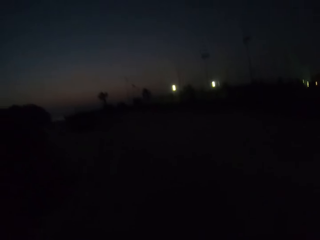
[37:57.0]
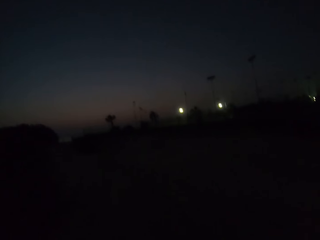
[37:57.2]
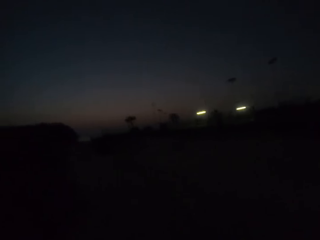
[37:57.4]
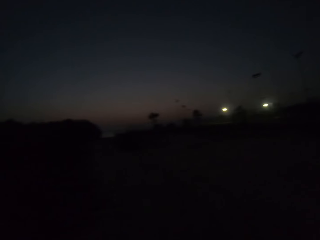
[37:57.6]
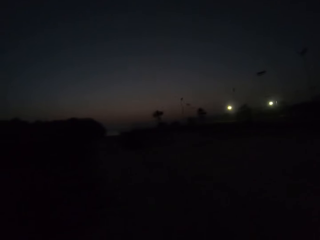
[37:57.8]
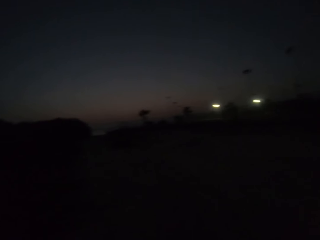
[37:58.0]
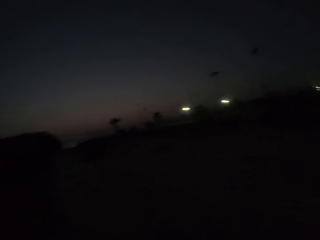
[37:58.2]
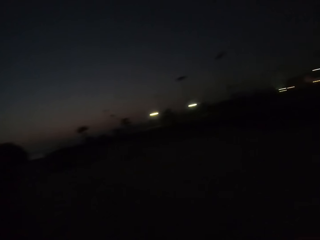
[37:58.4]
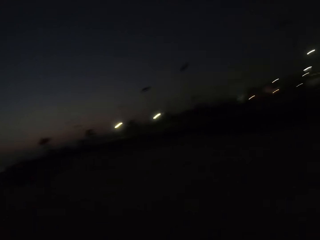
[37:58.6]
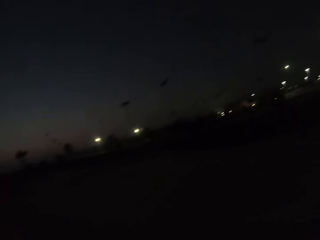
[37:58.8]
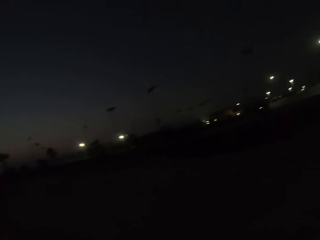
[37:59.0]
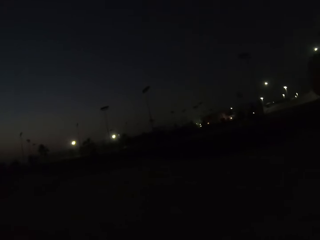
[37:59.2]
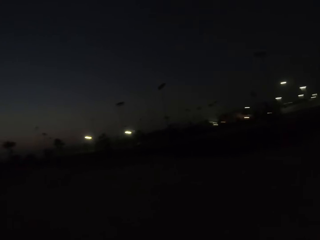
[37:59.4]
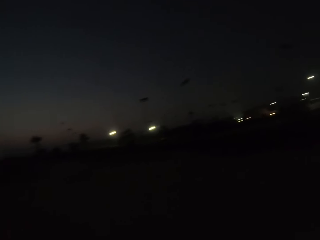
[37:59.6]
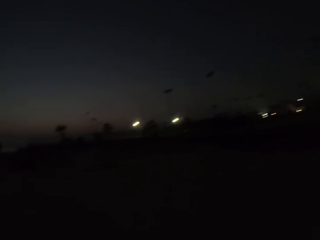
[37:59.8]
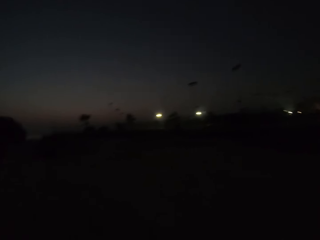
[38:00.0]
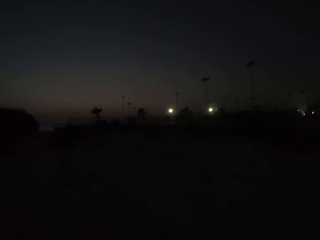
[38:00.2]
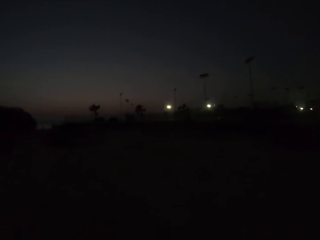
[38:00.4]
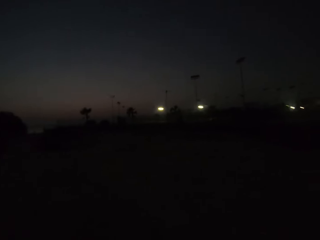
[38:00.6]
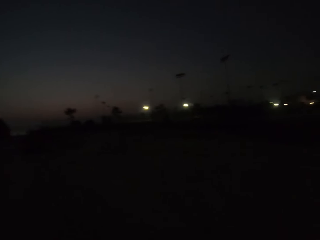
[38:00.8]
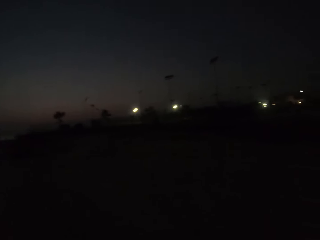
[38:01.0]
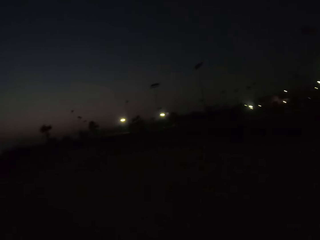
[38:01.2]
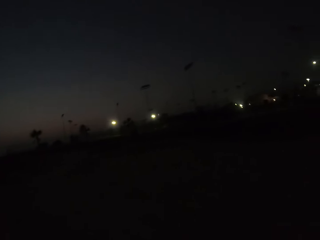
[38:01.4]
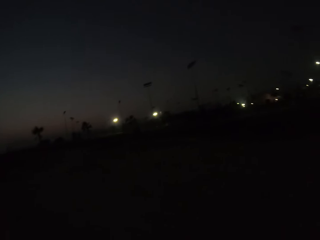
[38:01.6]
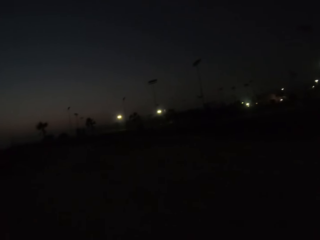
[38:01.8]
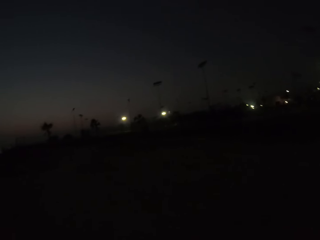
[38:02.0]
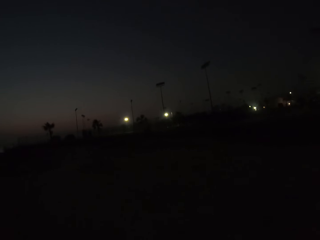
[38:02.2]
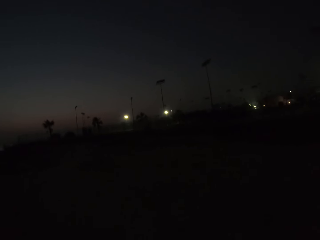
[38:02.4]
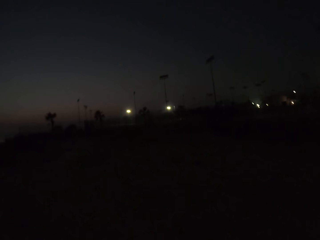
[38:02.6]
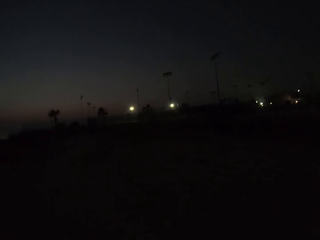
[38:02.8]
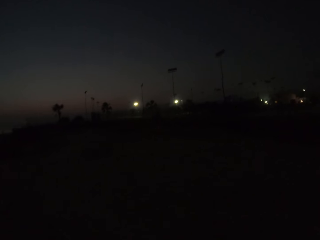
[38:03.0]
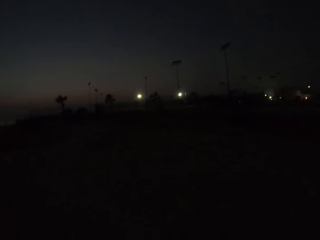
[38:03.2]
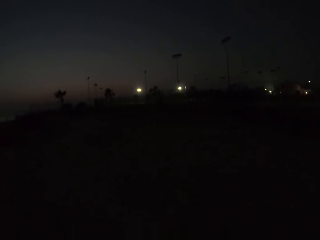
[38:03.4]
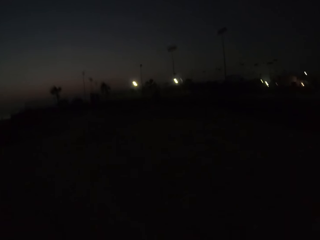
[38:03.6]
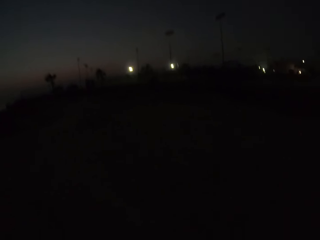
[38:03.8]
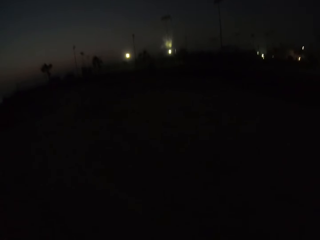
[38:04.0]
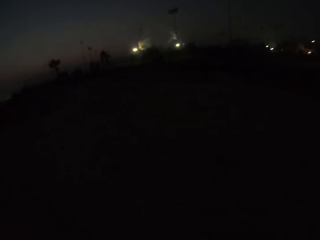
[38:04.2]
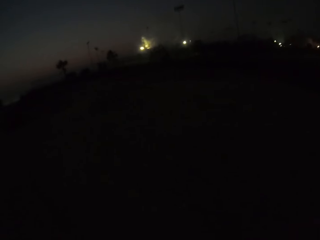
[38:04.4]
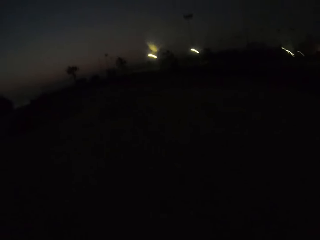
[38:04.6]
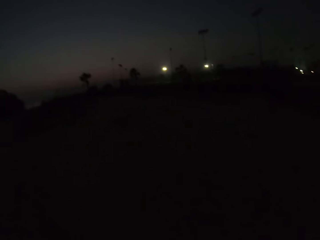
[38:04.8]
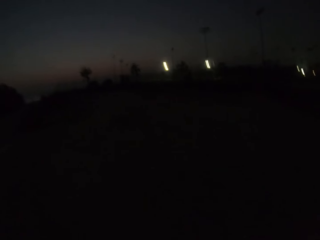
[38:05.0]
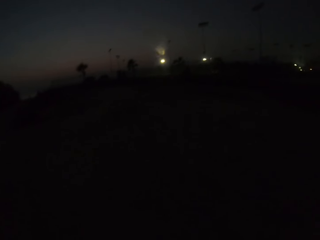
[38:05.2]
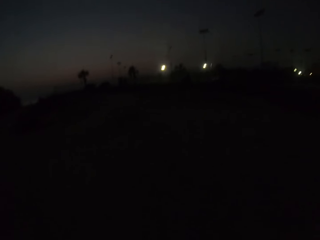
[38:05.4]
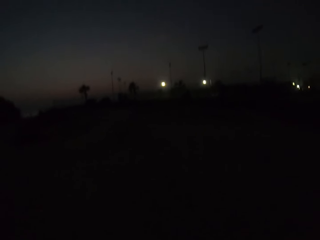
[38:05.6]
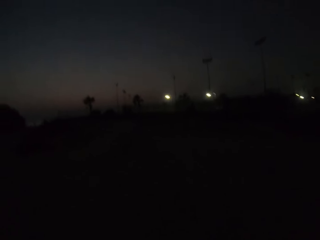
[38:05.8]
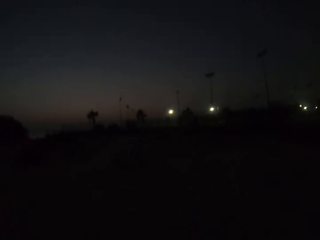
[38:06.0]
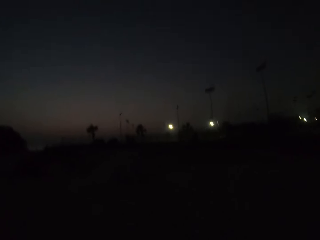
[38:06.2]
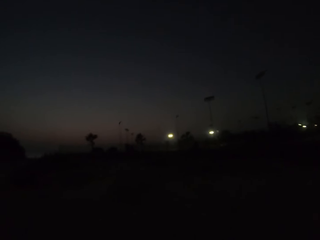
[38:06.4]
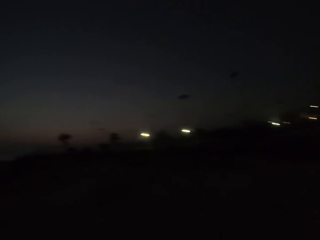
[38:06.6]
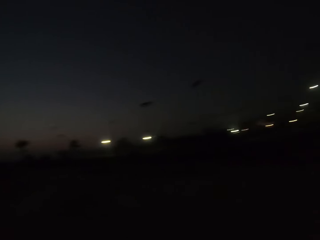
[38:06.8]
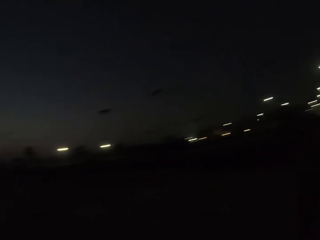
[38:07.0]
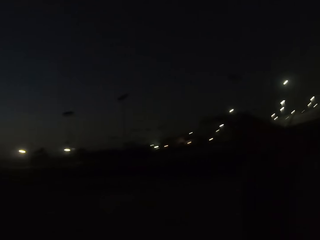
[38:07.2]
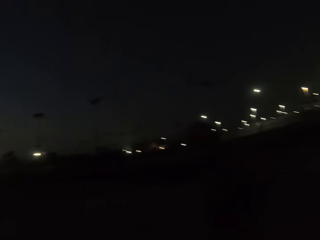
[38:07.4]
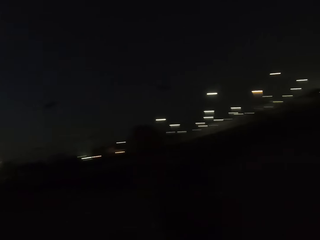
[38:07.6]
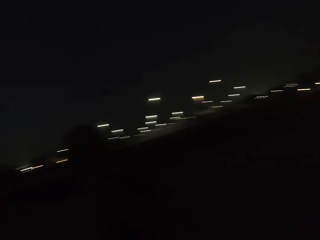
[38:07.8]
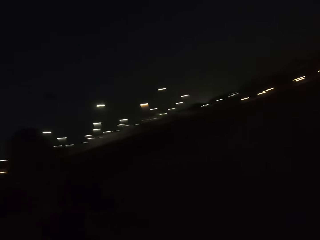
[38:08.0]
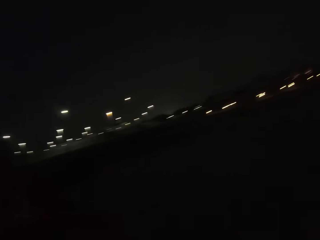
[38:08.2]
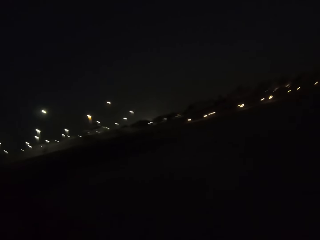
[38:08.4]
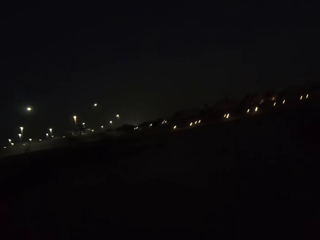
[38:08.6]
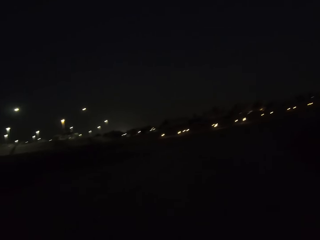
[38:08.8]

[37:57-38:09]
The camera wearer looks around.

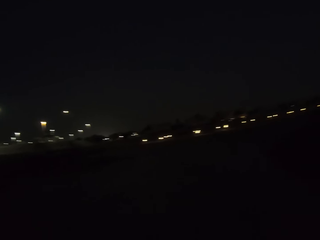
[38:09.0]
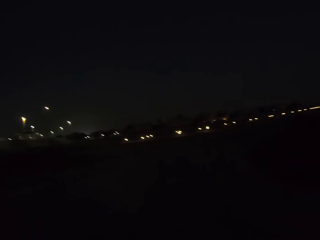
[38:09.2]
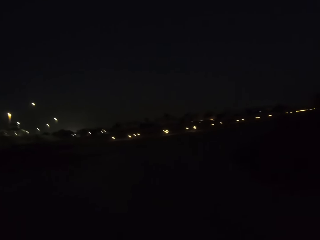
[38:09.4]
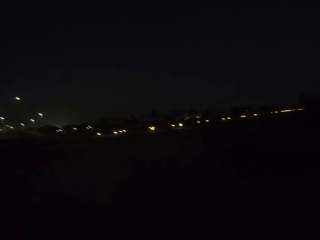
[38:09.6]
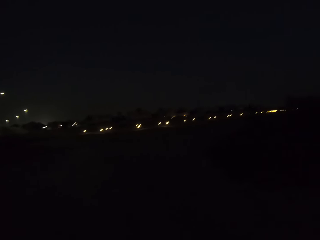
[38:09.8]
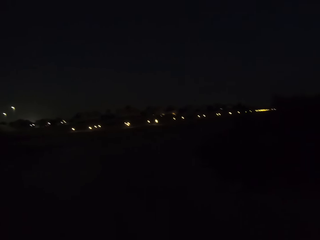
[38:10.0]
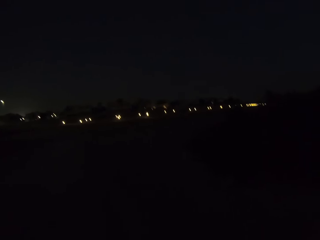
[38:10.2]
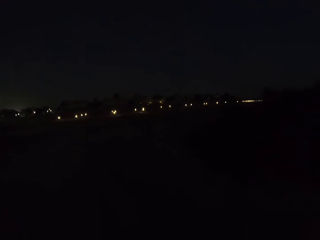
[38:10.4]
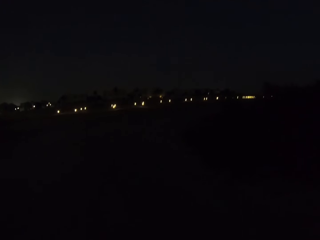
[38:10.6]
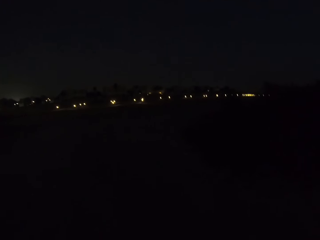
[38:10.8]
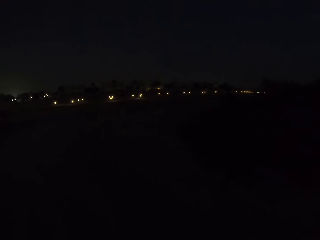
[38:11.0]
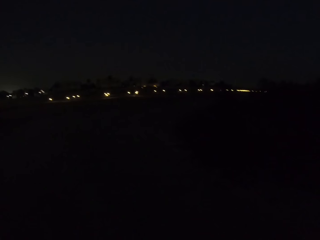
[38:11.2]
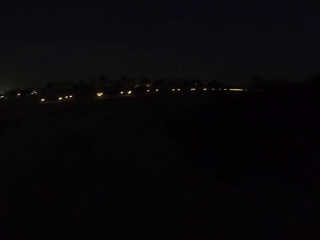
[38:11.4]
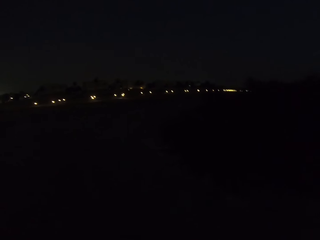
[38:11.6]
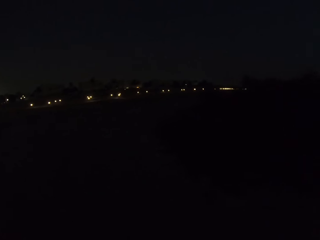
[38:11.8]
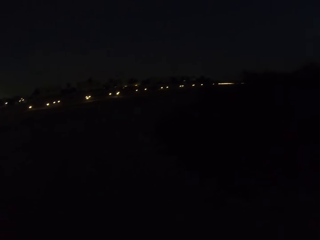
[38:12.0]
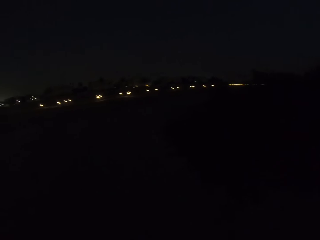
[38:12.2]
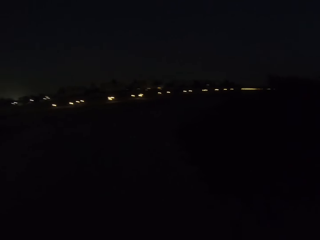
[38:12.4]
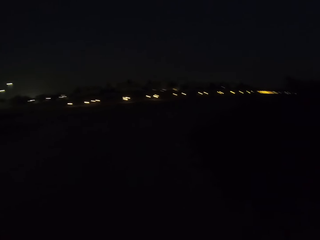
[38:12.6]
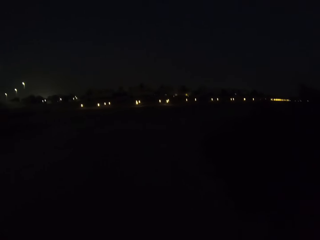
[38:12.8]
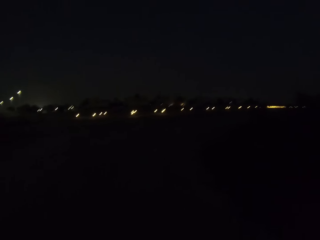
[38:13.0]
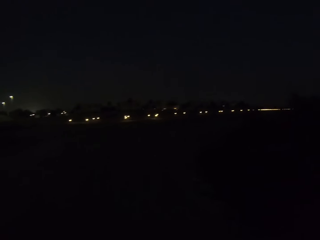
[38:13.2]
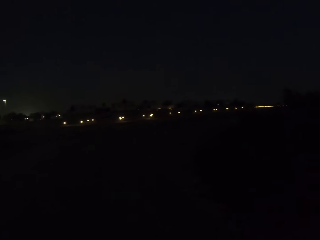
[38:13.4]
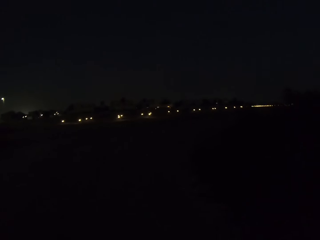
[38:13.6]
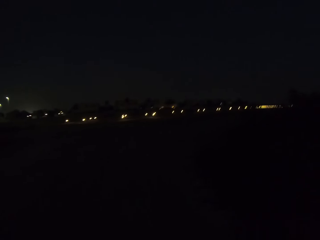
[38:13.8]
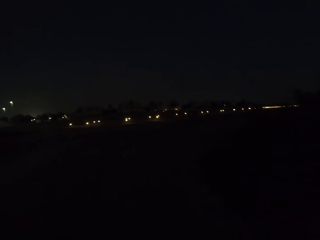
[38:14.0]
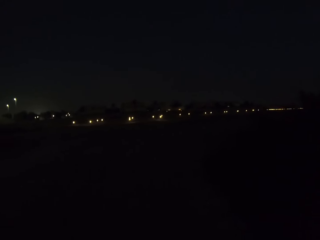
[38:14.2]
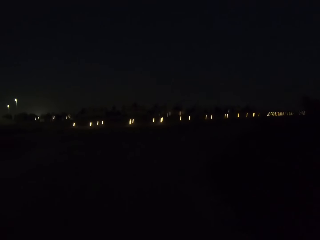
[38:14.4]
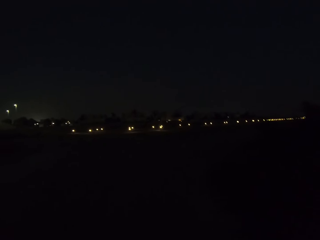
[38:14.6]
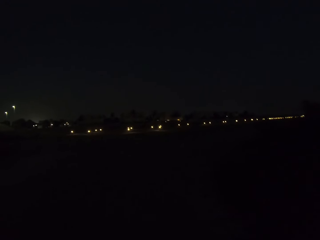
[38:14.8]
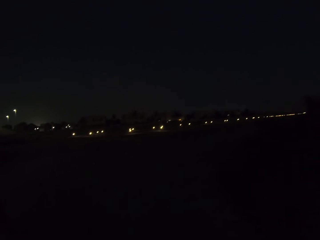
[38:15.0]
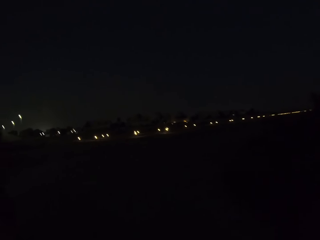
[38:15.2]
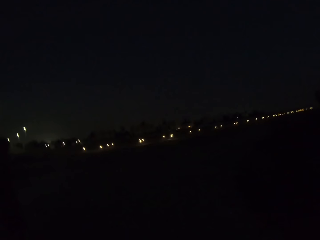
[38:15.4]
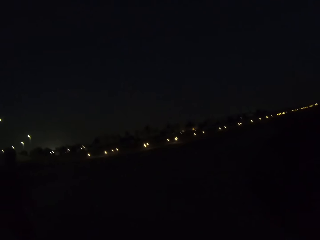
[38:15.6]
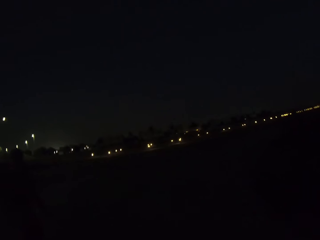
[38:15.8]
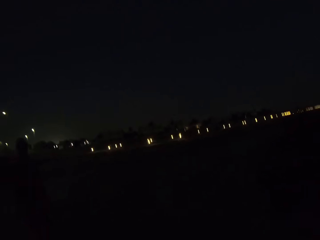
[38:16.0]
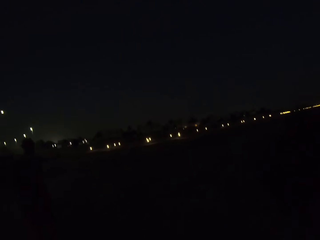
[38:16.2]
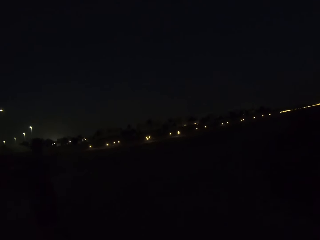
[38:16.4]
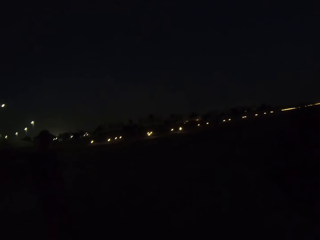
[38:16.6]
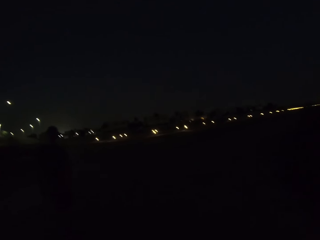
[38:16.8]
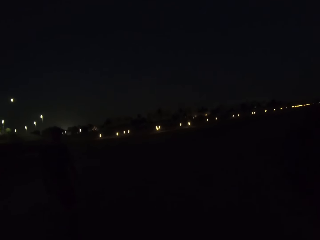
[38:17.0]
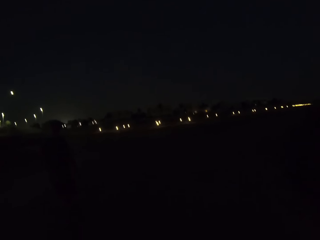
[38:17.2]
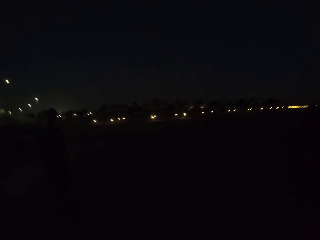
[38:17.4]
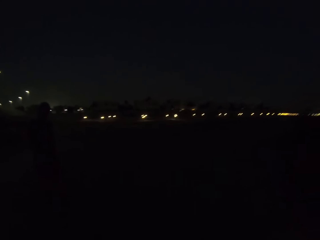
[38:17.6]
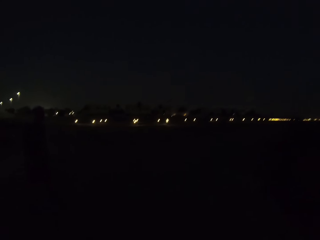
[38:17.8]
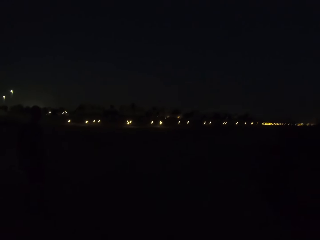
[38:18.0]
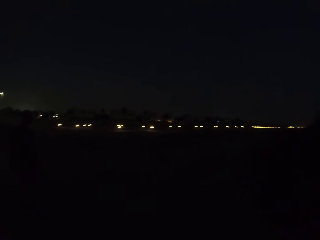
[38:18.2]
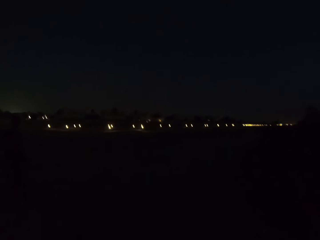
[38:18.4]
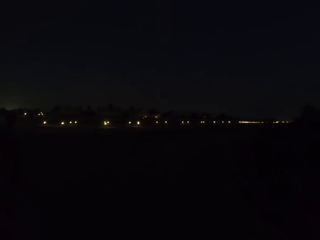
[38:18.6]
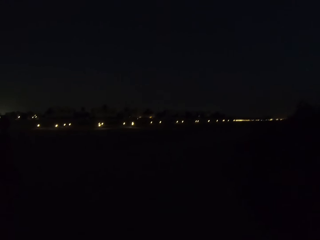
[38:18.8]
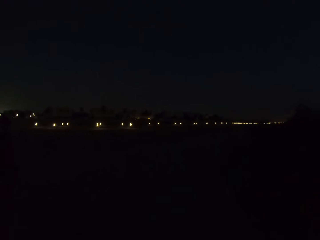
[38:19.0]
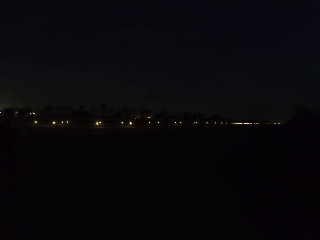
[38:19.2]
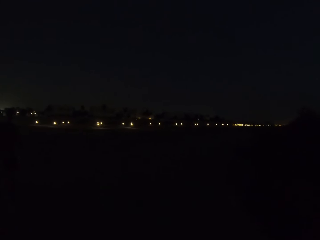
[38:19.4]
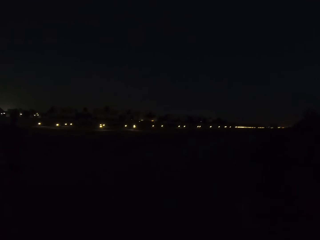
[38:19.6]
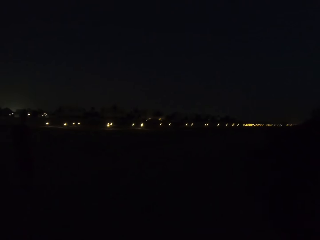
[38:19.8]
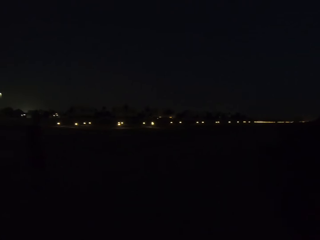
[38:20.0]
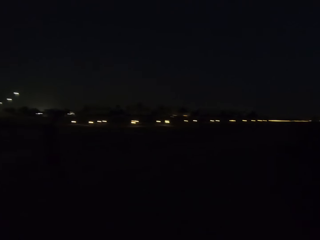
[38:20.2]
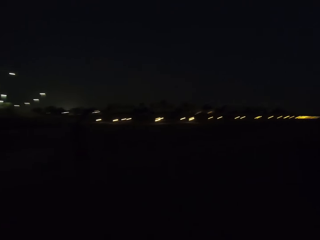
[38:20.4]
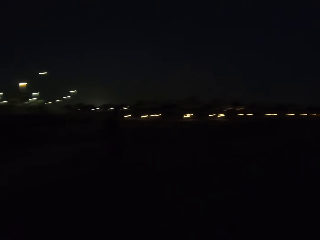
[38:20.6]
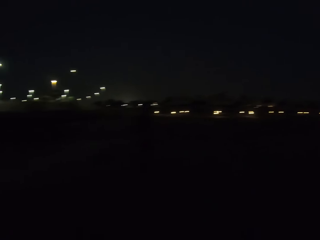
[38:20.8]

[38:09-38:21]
A man walks.
